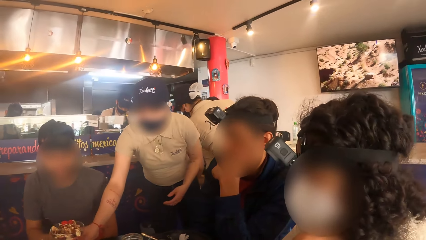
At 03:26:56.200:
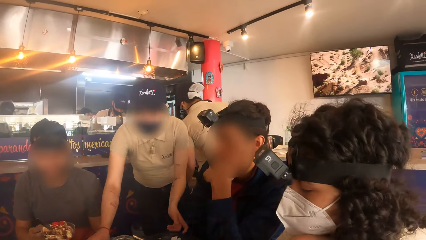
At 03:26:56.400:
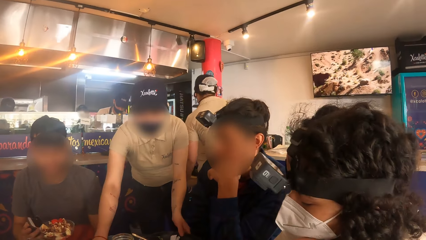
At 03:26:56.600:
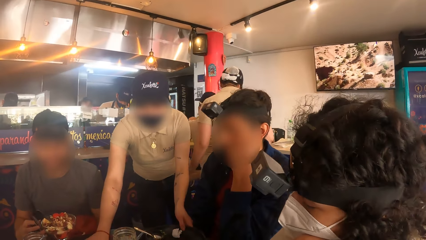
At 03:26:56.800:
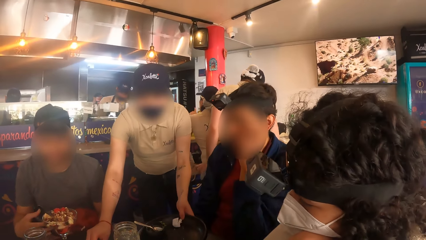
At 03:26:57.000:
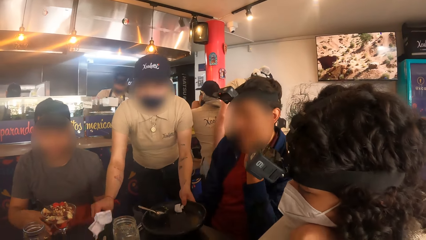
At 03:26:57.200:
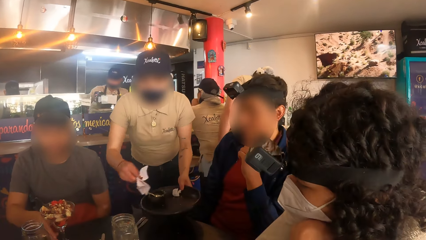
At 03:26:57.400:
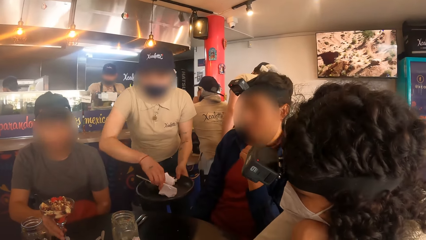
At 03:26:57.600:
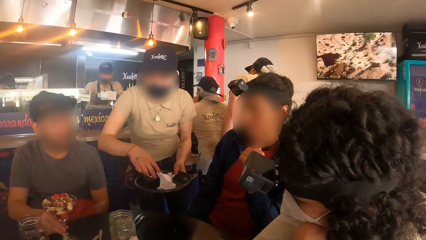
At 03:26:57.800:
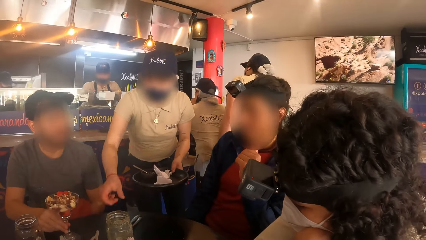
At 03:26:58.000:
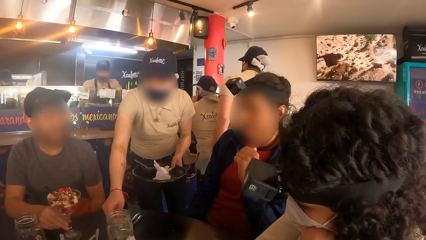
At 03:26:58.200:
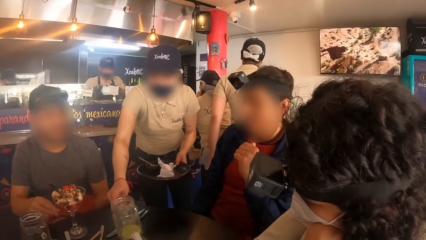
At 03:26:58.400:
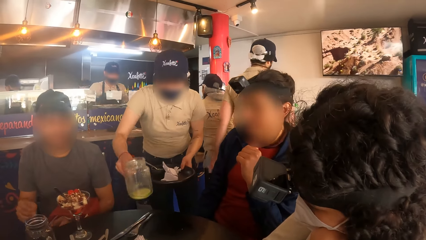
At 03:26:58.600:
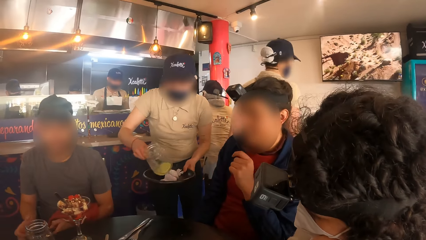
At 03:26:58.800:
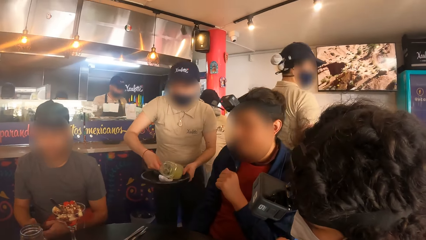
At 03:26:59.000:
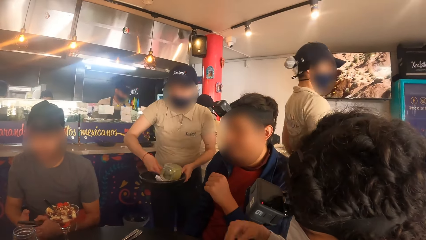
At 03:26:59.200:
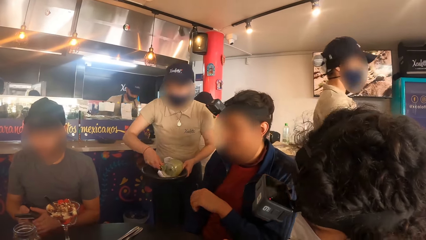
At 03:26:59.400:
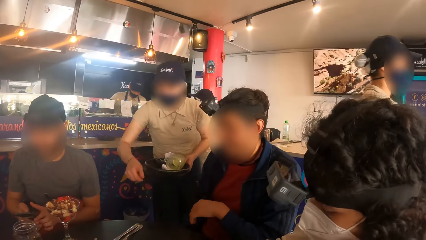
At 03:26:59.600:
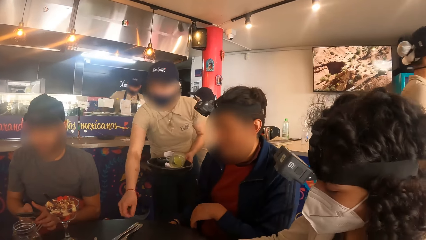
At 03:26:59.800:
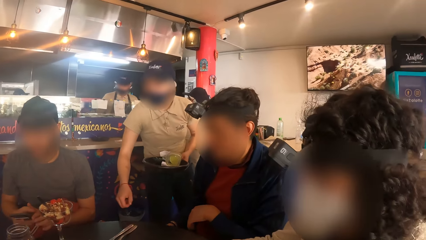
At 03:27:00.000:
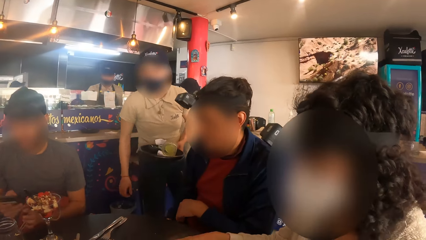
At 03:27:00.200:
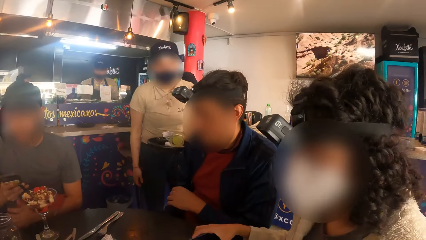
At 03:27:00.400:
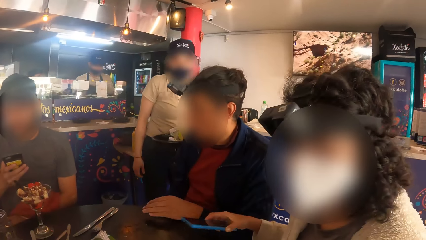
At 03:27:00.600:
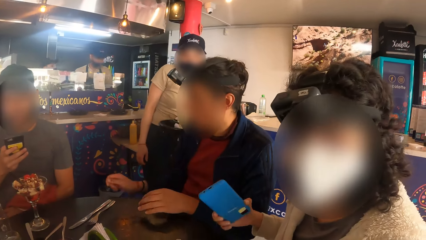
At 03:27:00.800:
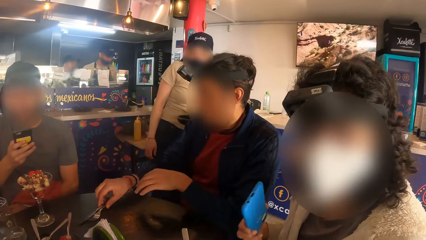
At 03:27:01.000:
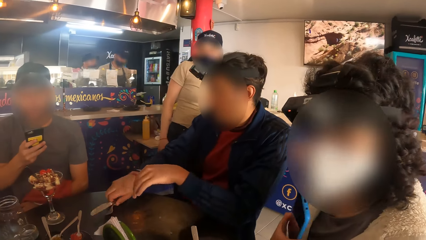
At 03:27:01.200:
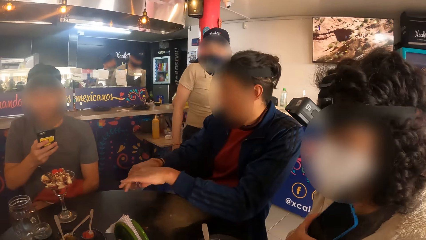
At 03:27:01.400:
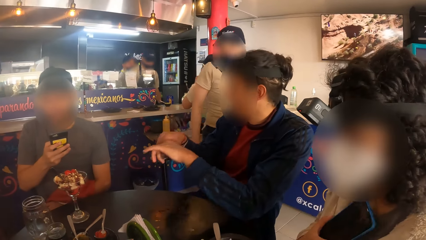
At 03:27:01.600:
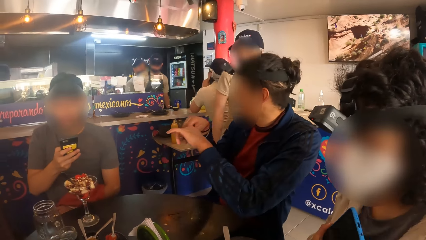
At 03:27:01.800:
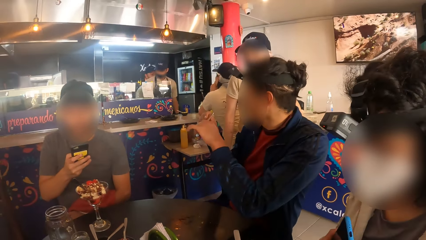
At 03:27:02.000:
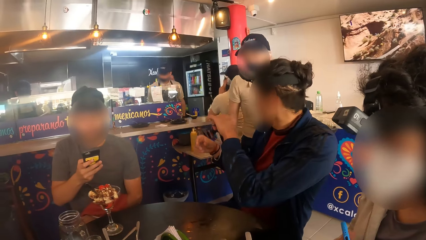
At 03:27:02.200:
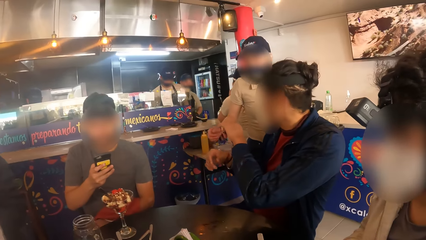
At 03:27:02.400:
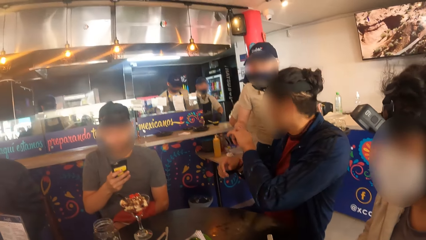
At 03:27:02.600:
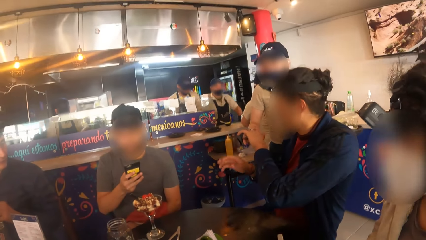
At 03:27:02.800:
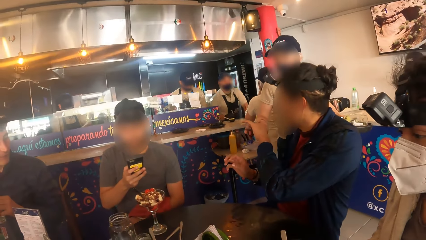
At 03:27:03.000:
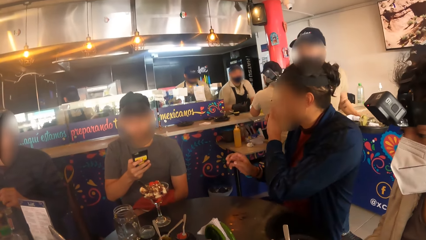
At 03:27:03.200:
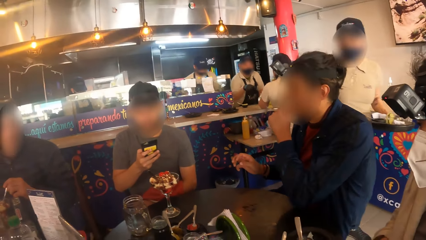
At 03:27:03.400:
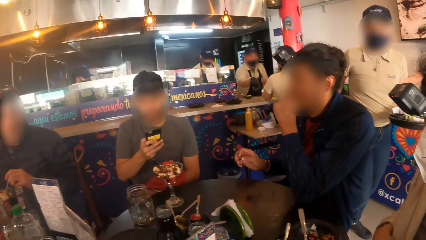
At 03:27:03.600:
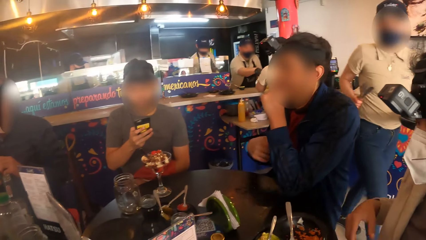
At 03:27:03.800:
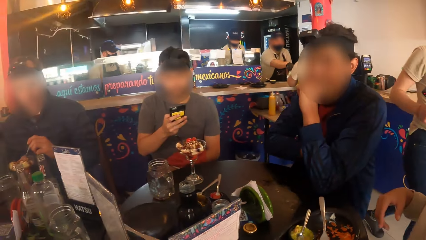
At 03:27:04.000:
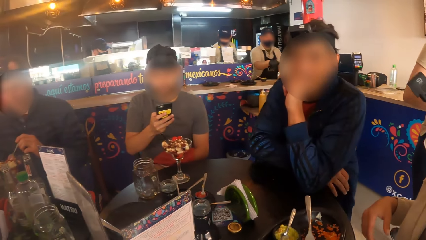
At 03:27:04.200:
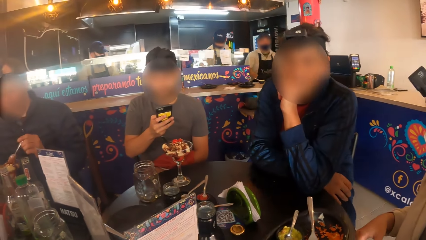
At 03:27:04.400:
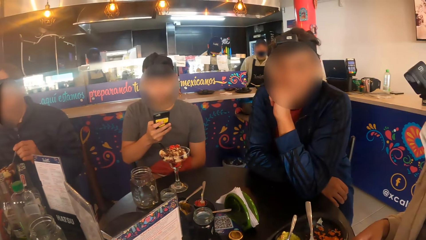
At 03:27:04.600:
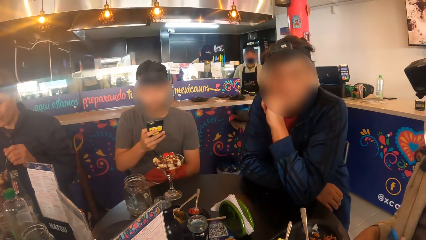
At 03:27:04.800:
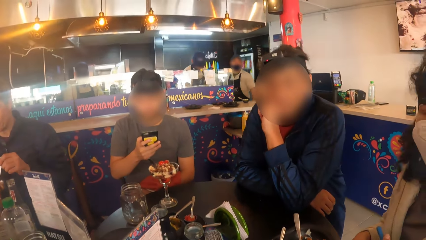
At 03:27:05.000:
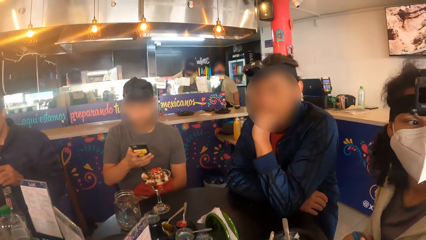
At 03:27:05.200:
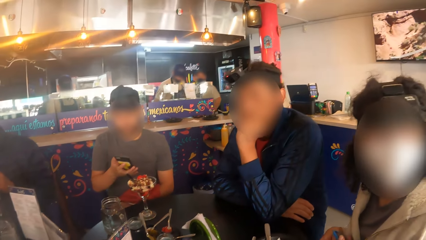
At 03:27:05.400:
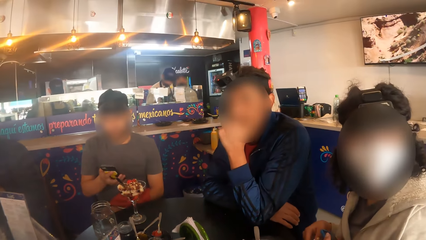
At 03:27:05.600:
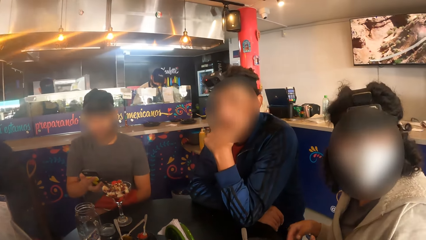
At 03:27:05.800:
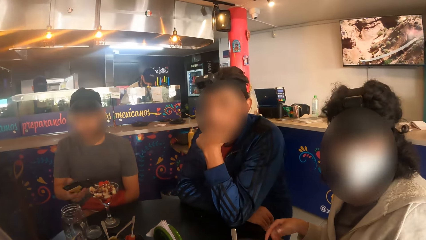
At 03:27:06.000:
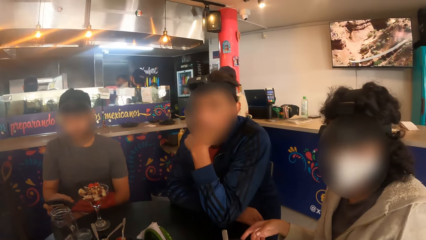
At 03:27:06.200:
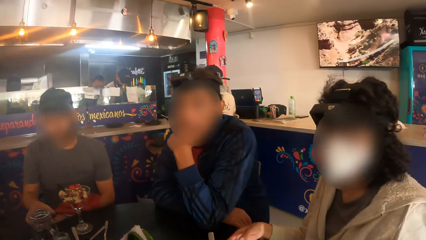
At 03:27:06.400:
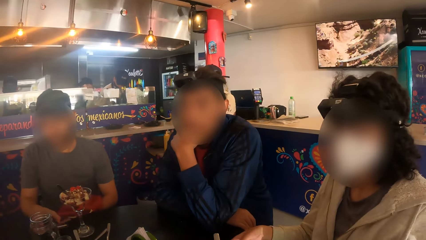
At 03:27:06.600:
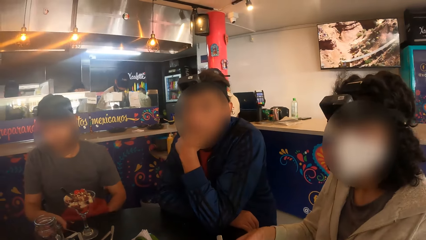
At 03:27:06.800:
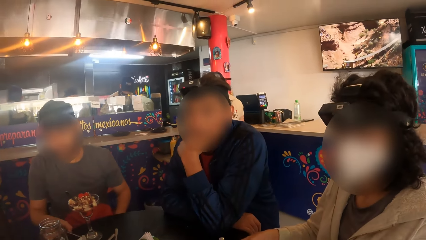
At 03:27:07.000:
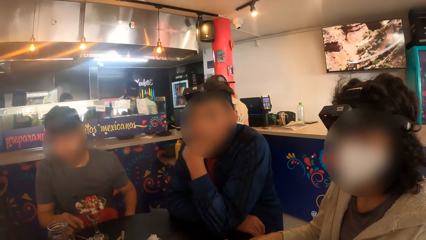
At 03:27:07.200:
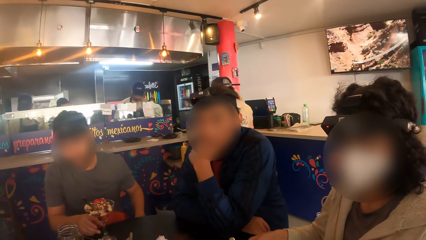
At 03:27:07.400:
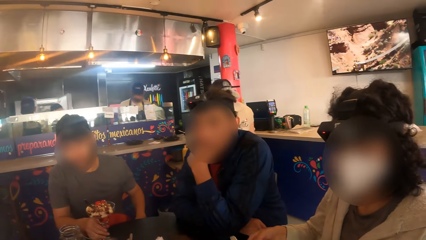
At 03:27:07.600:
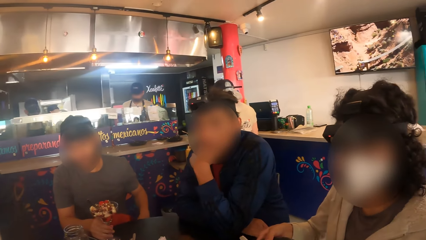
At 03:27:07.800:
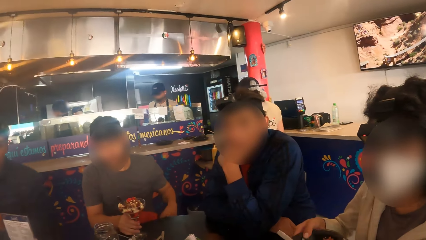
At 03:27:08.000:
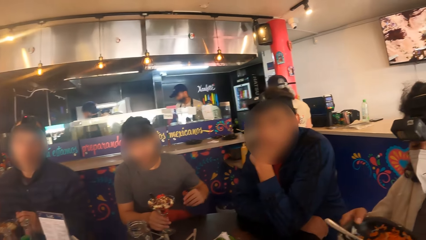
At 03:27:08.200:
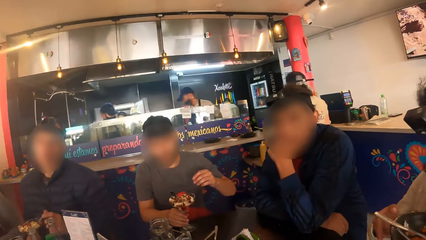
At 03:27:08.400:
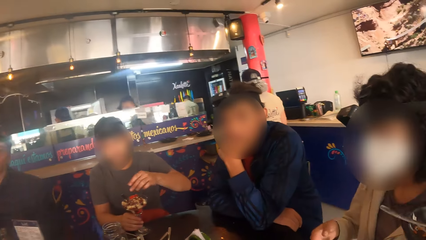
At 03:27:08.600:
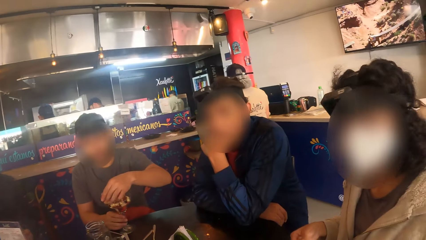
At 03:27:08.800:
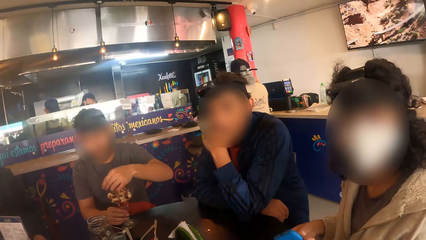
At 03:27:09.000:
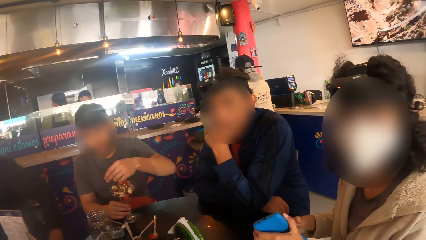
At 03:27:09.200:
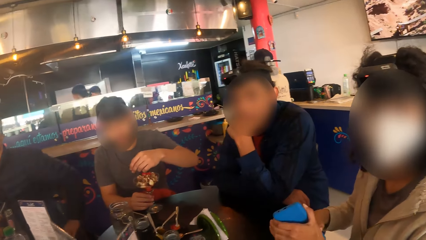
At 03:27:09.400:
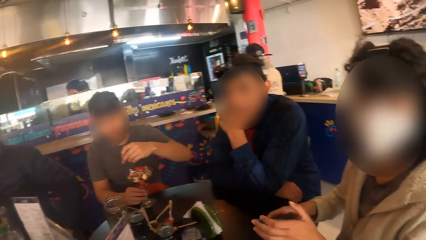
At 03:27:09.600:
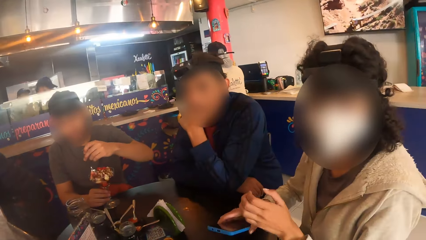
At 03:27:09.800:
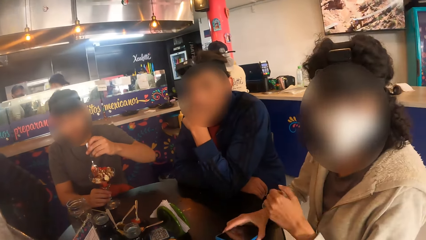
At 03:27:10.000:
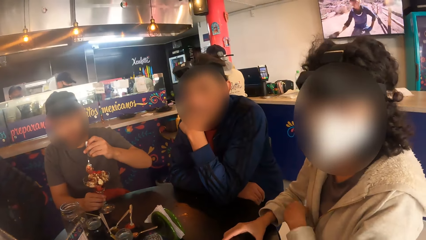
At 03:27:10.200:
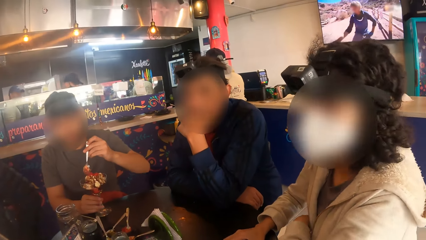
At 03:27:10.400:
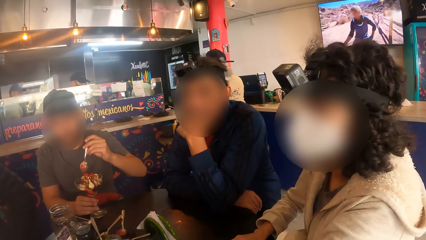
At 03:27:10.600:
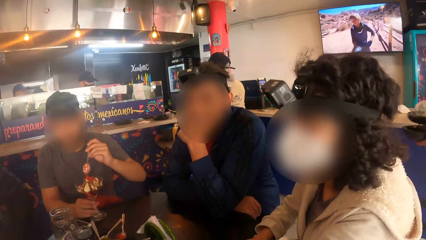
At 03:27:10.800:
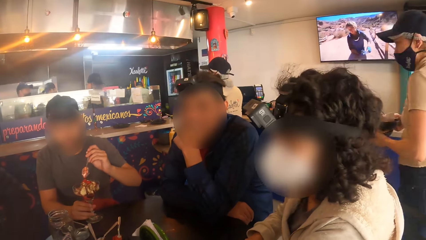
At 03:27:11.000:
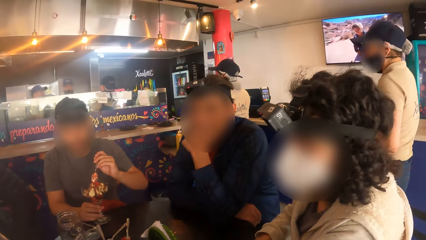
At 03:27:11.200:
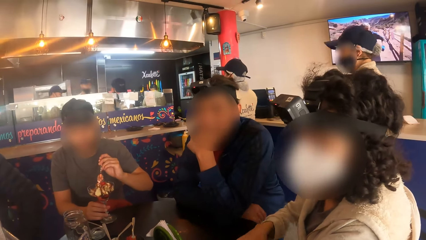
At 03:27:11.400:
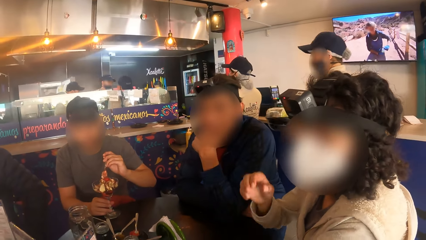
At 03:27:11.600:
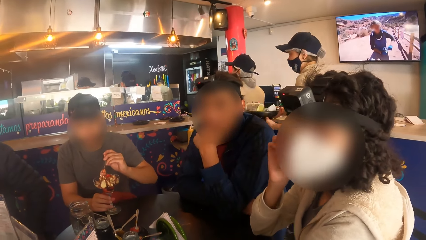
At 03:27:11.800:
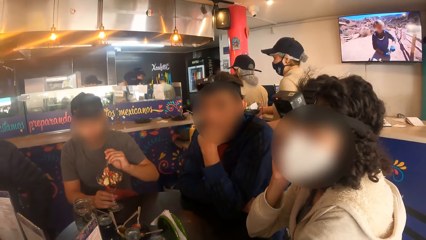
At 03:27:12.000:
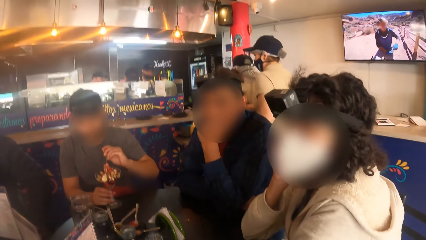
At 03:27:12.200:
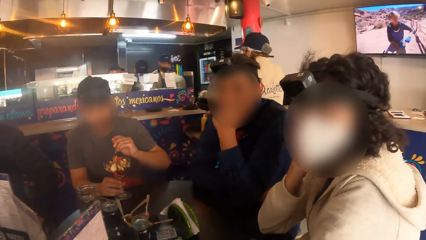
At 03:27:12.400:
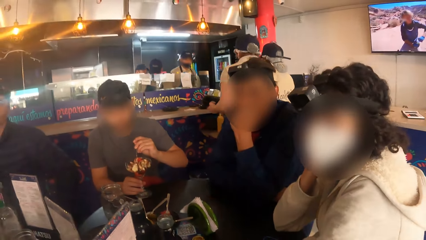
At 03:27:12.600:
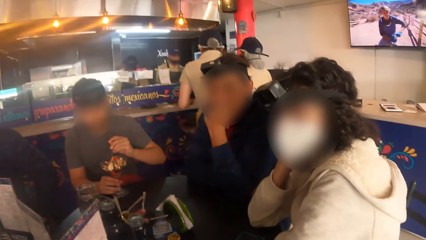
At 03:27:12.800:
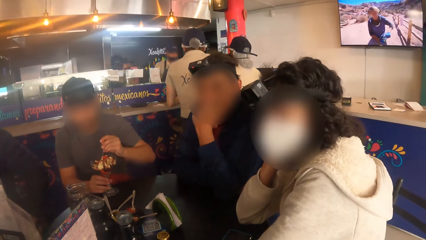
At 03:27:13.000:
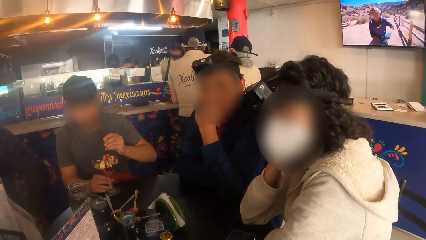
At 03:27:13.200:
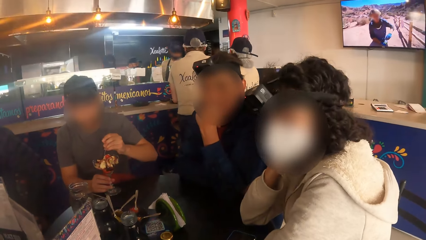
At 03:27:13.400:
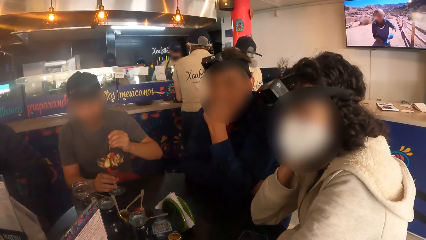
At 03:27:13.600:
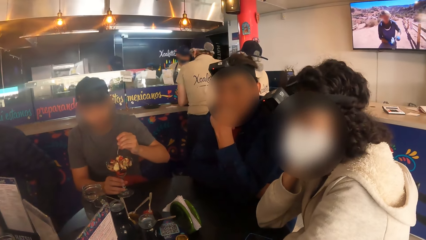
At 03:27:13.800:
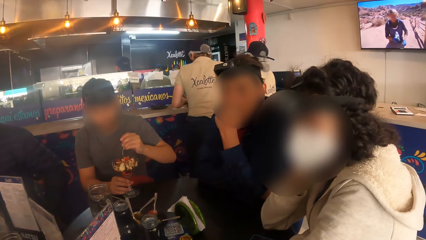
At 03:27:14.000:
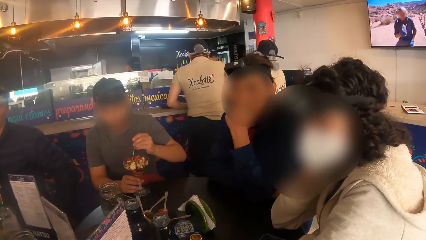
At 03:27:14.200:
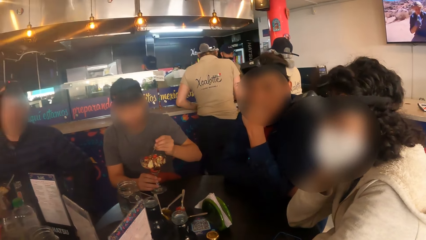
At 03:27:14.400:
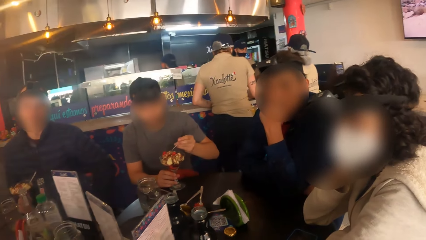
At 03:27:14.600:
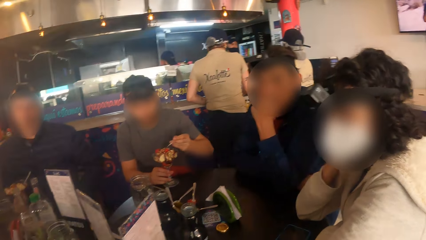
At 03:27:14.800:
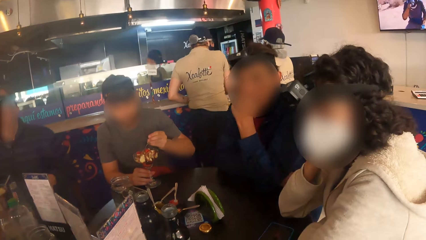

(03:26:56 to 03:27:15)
The waiter picks a plate from the table with her left hand, picks a serviette paper from the table with her right hand, drops the serviette paper in the plate with her right hand, picks a jar on the table with her right hand, and drops the jar in the plate with her right hand. A man operates a phone with both hands. The man operates the phone with his right hand. The woman picks a phone from the table with her right hand. Another man picks a fork and knife on the table with his right hand. The first man operates the phone with his right hand. The other man passes the fork and knife from his right hand to his left hand, and passes the fork and knife to the waiter with his left hand. The waiter interacts with the woman. The first man drops the phone on the table with his right hand. The woman picks a plate from the table with her right hand, passes the plate to the waiter with her right hand, and passes the phone from her left hand to her right hand. The first man picks a spoon from the cup of parfait with his left hand. The woman drops the phone on the table with her right hand.
